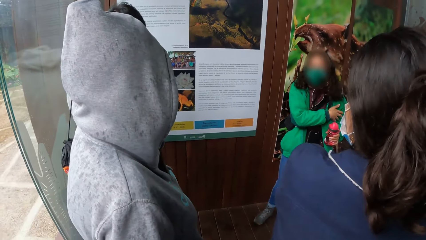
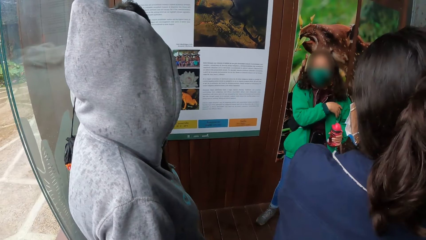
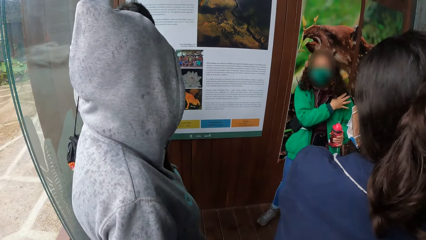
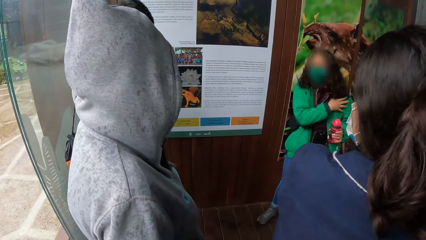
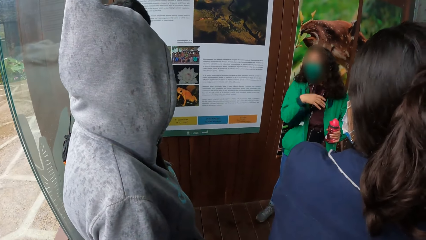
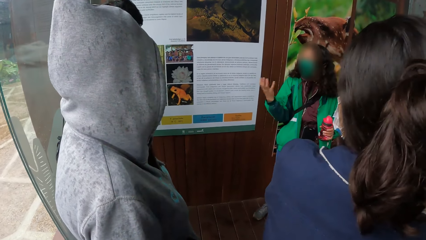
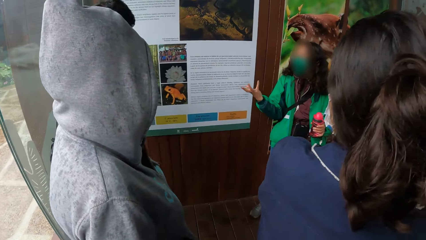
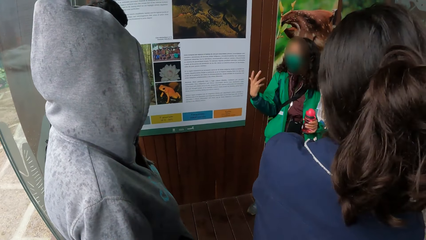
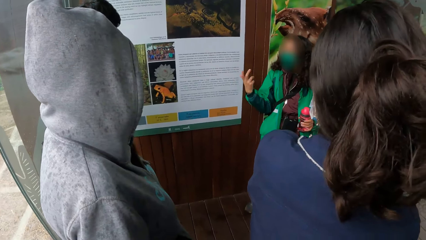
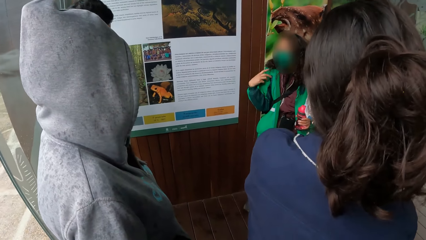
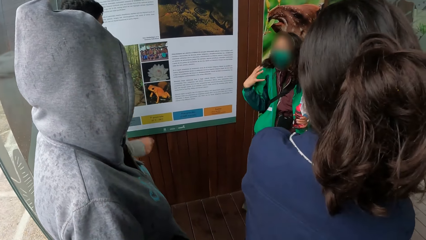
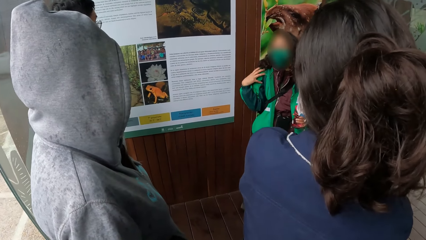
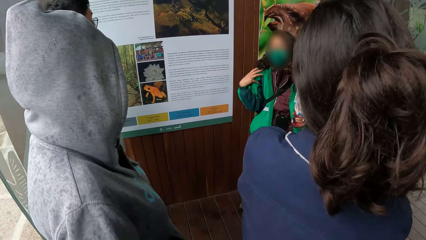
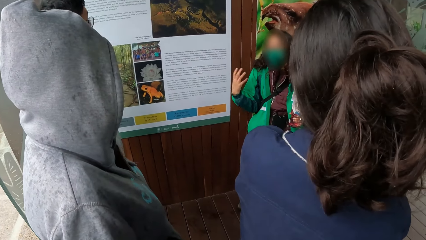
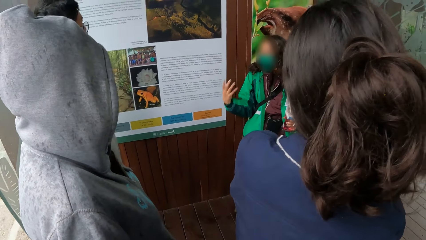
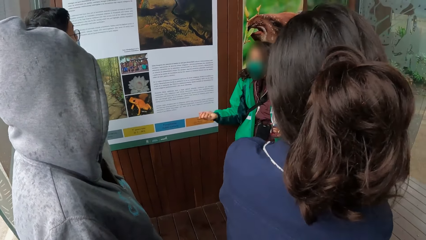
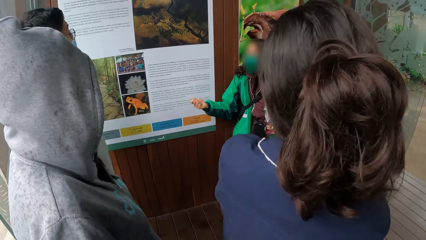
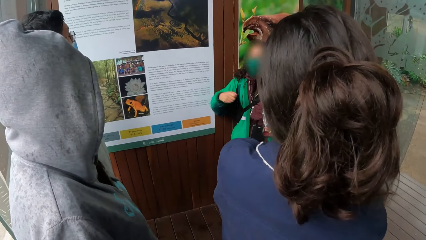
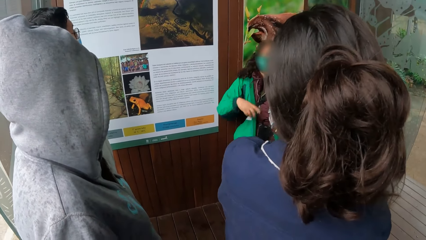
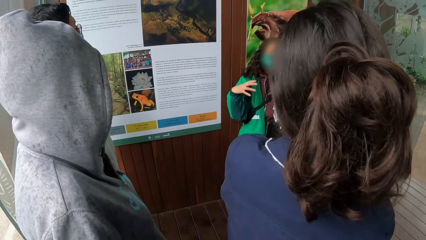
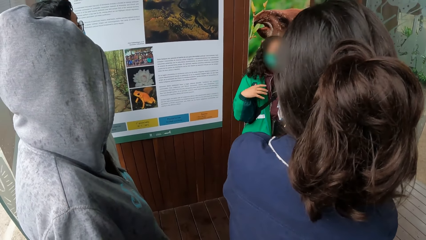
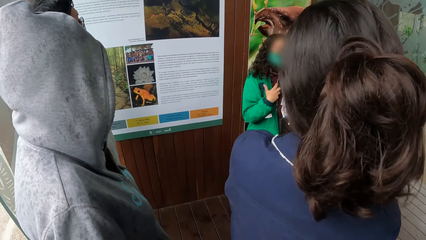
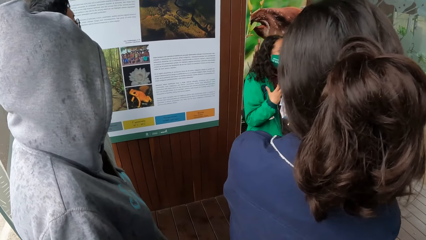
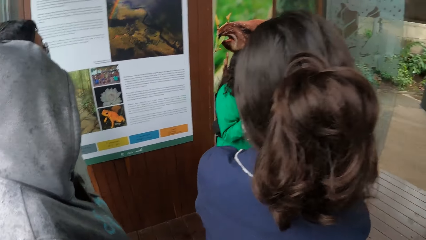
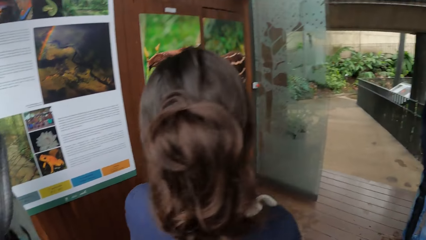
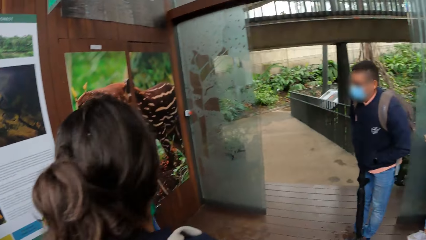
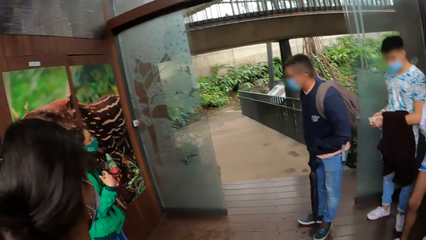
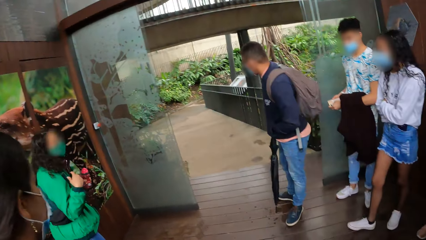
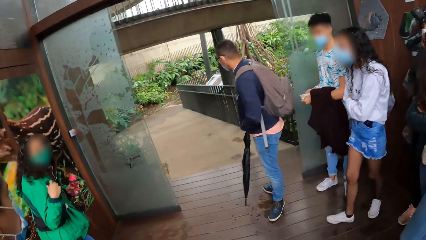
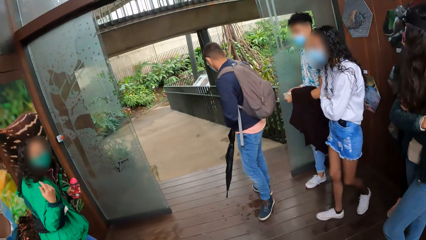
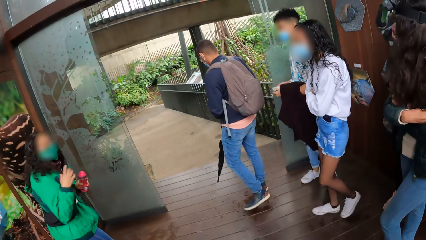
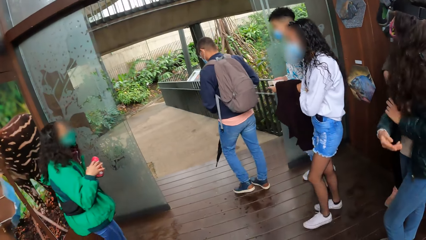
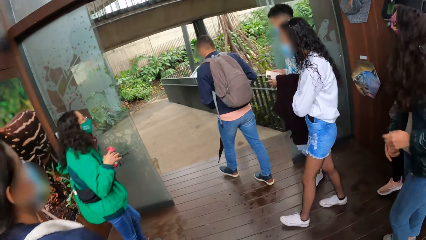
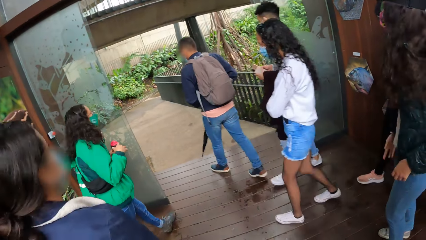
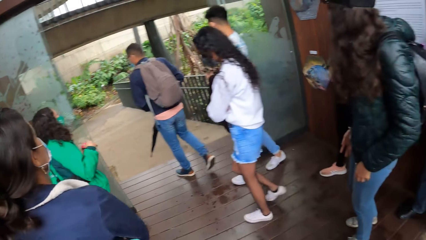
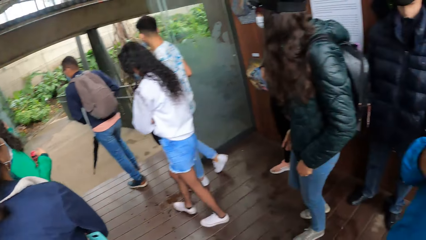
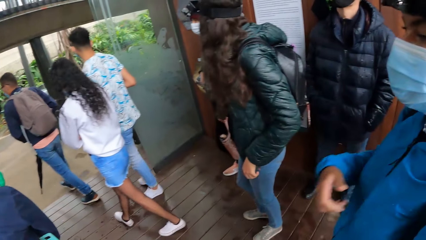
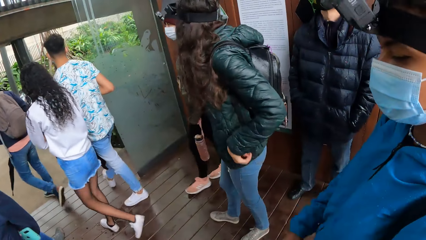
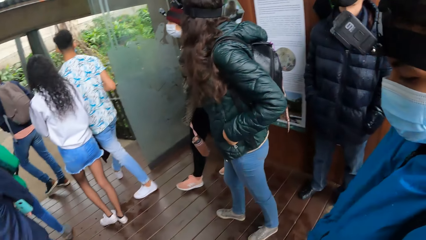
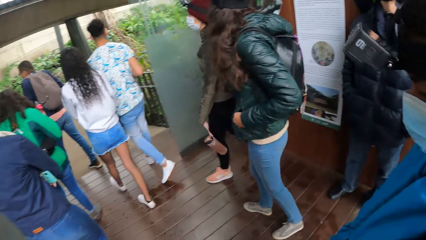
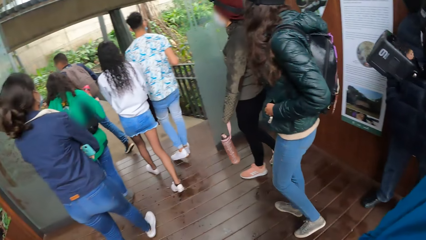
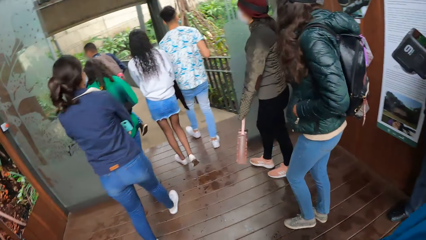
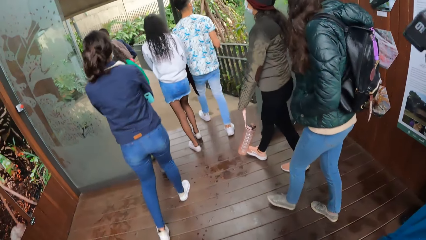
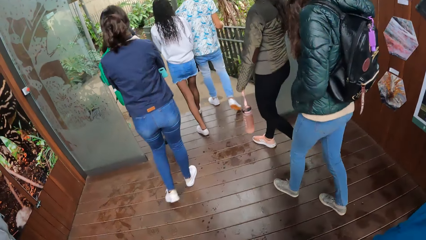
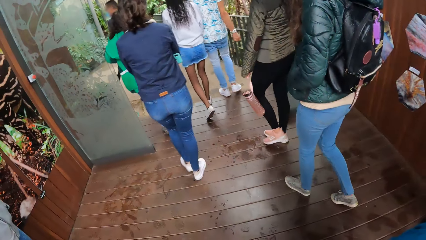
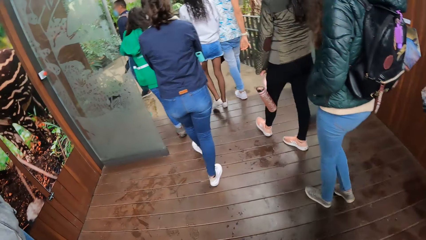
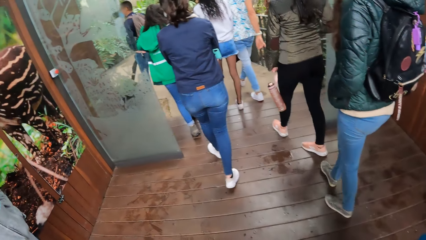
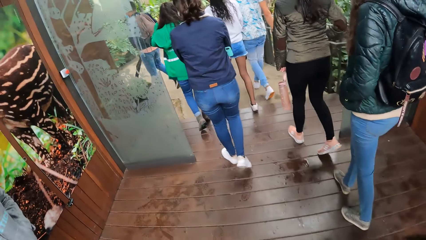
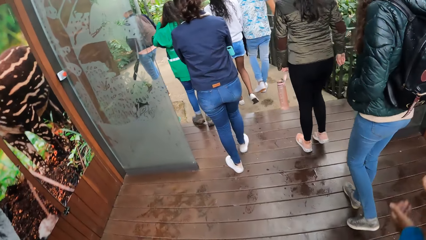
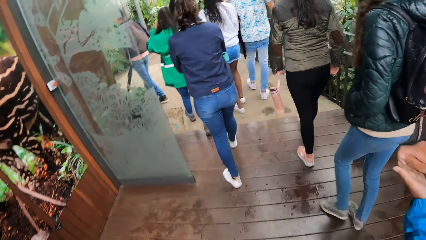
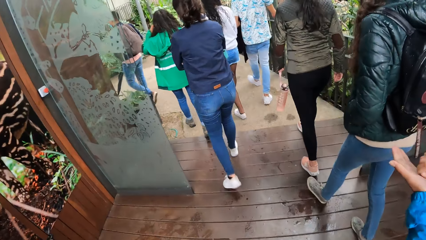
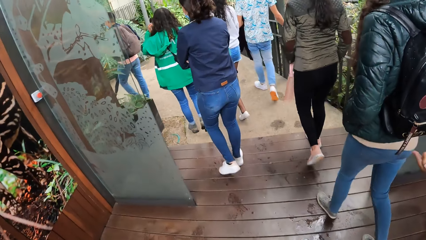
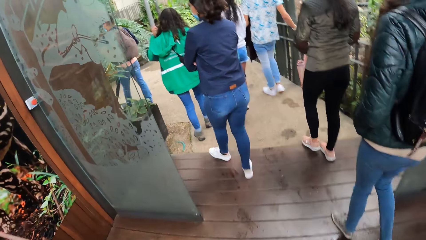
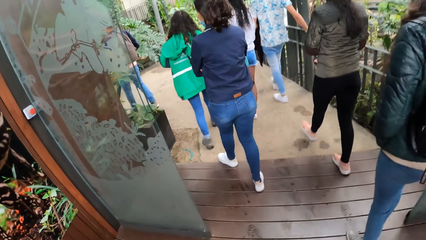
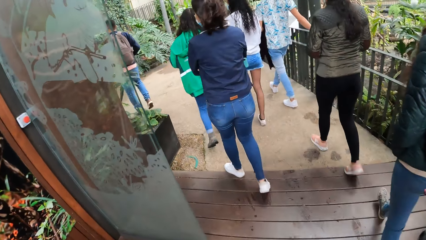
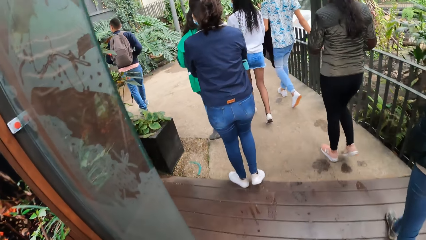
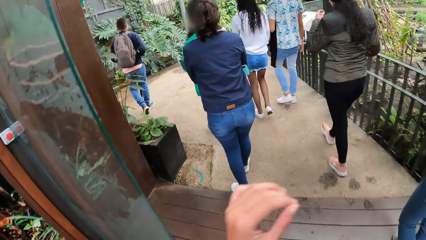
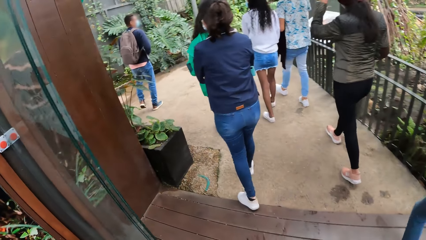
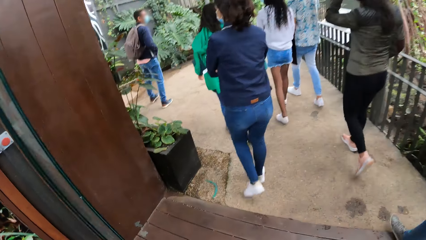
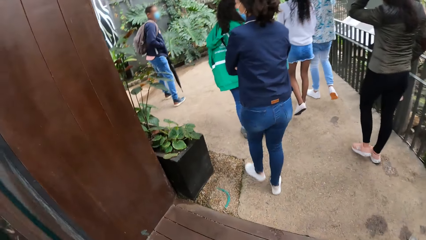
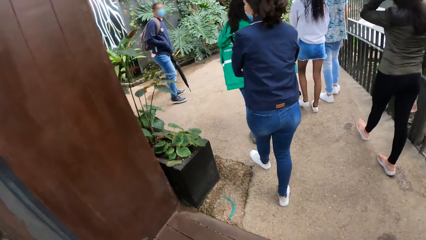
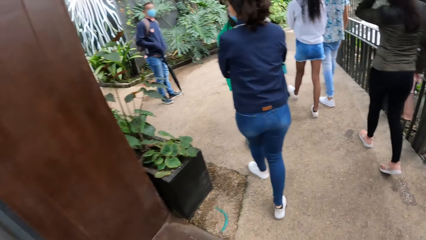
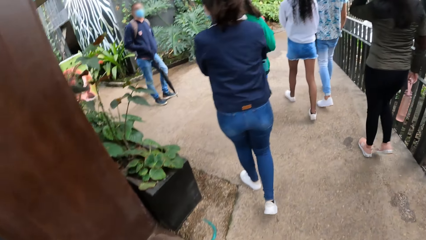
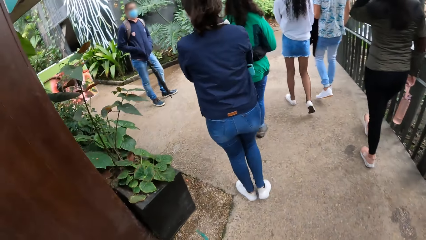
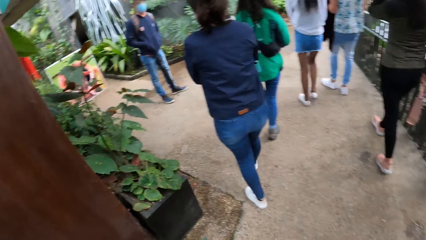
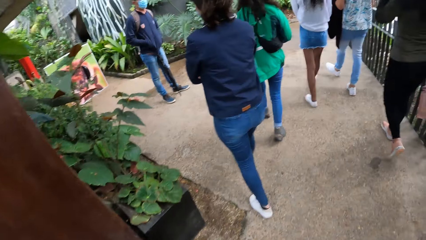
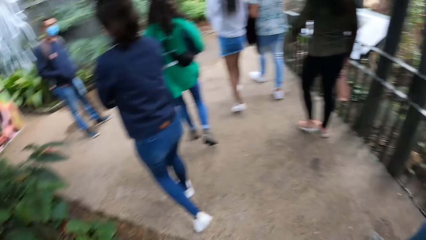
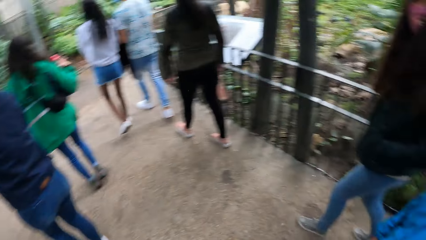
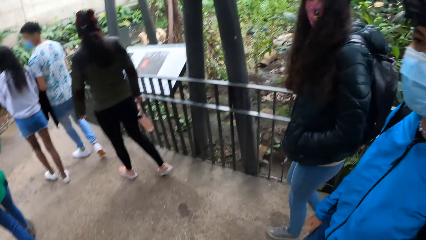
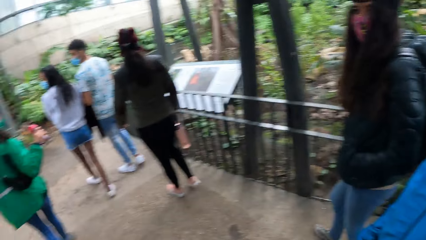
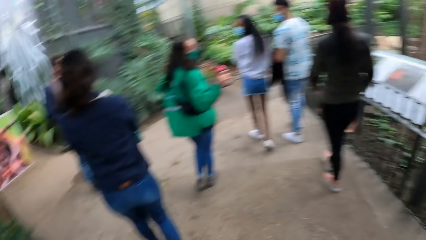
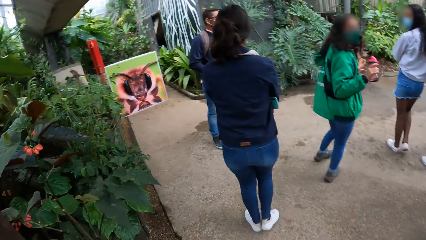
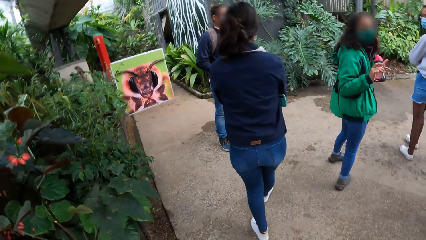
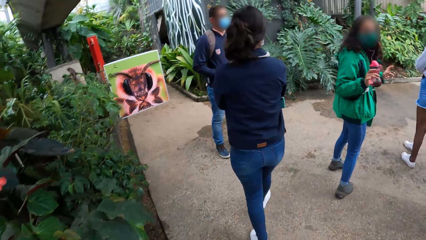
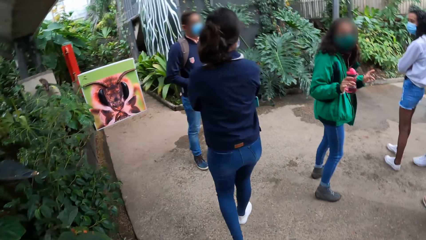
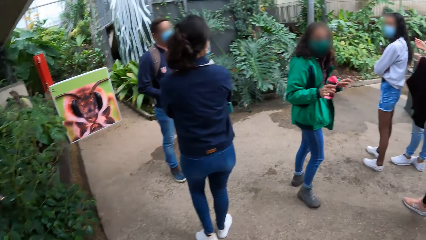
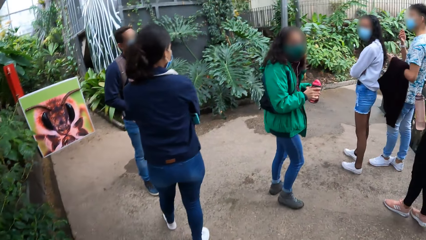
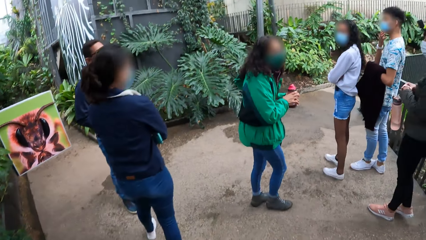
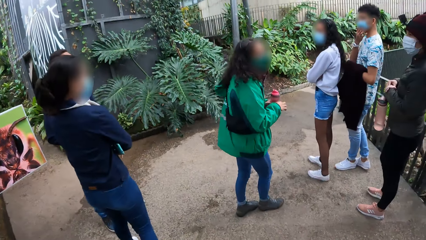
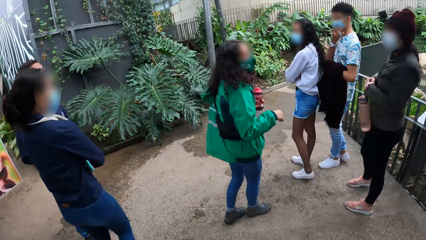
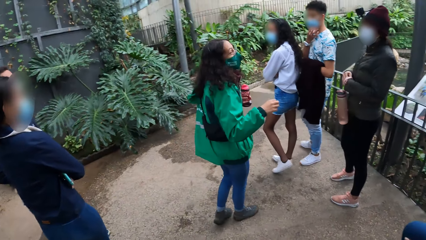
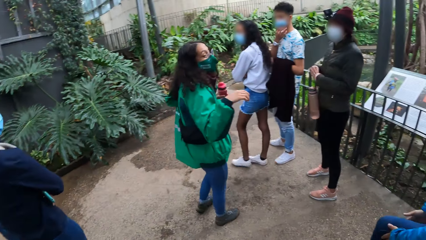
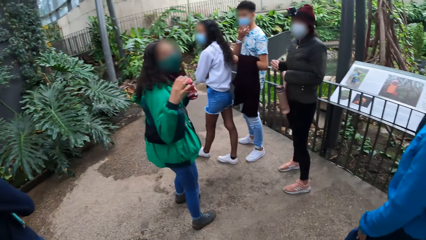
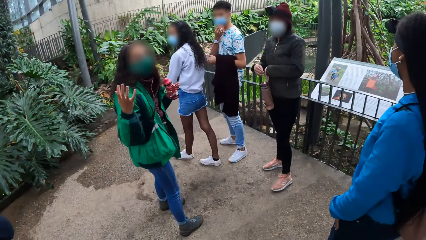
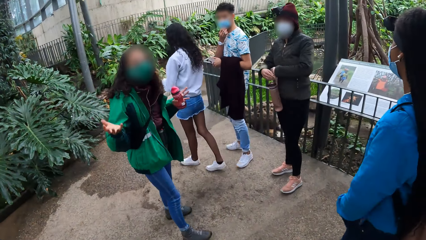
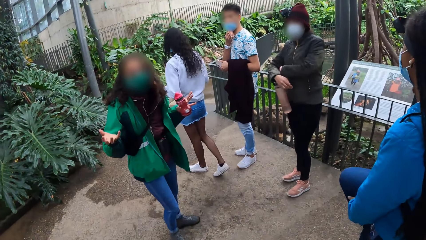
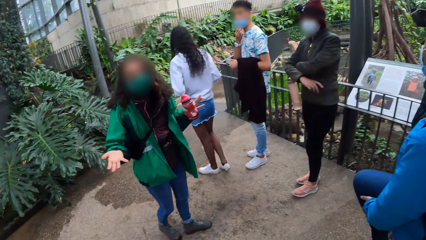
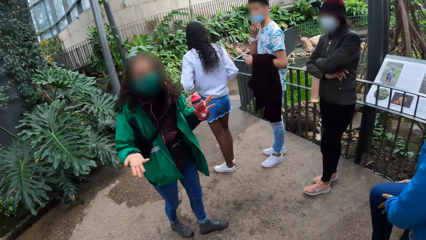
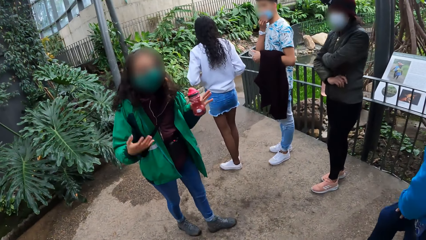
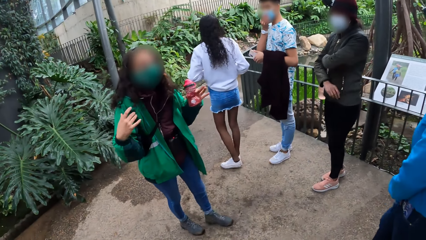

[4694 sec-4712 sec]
A woman converses with the team. The camera wearer looks around the room. They walk outside the room with the team. The woman walks through a door into a garden. She walks through the door into the garden again. The camera wearer walks through the door into the garden. They walk around the compound. They look around the compound. The woman transfers the bottle from her right hand to her left hand. The woman converses with the team.
